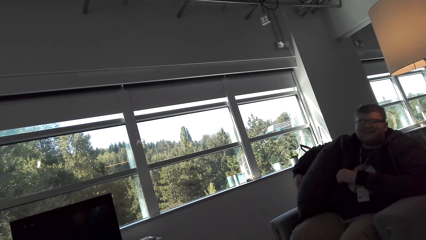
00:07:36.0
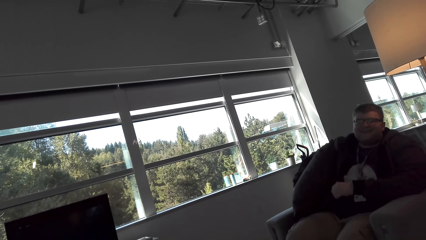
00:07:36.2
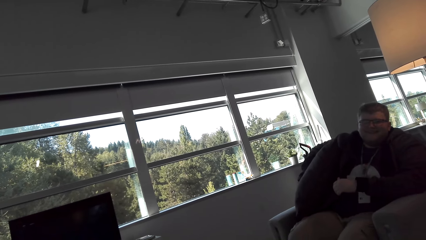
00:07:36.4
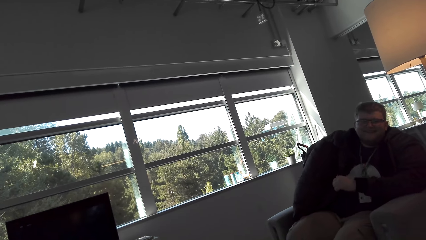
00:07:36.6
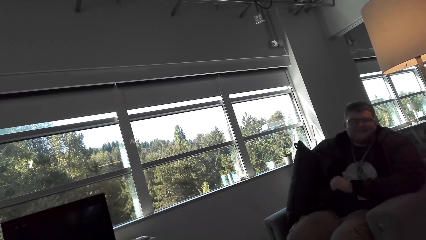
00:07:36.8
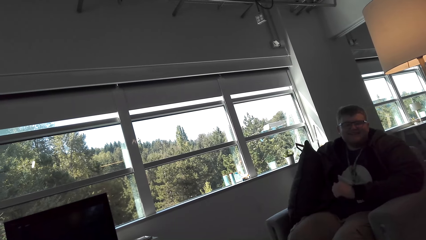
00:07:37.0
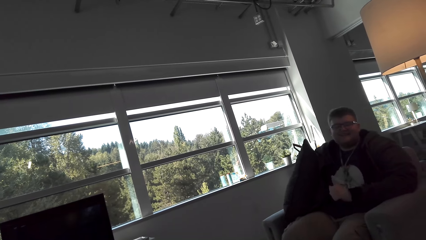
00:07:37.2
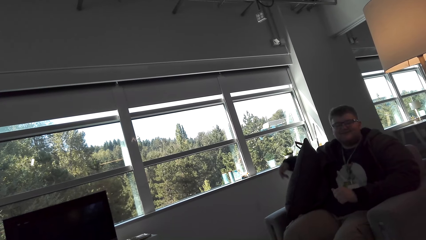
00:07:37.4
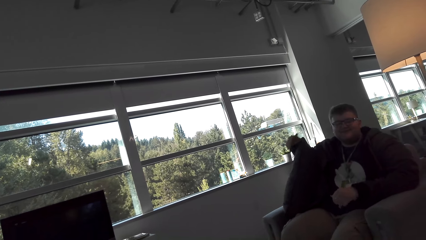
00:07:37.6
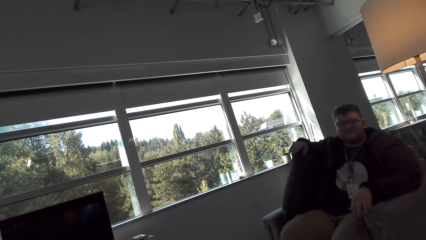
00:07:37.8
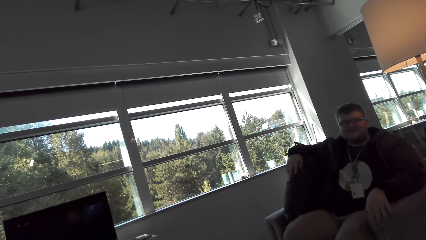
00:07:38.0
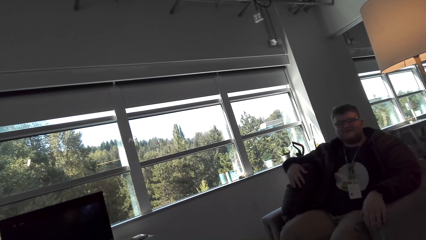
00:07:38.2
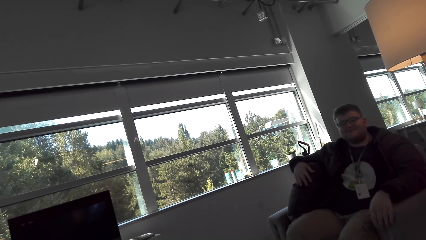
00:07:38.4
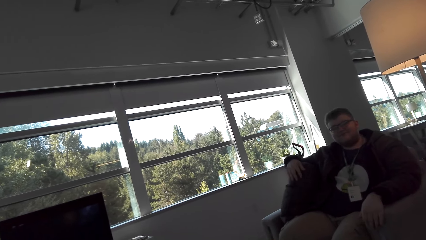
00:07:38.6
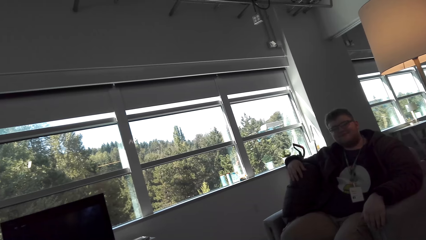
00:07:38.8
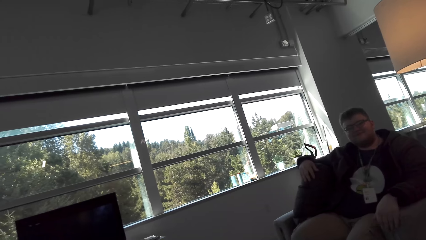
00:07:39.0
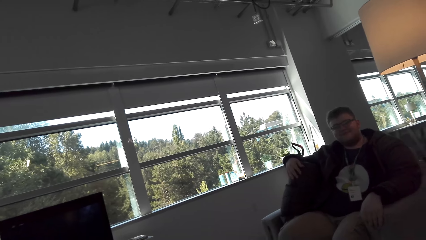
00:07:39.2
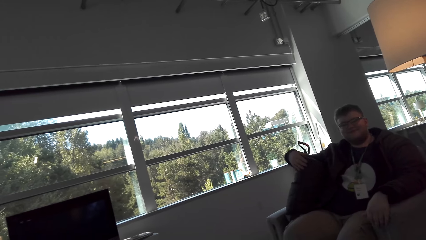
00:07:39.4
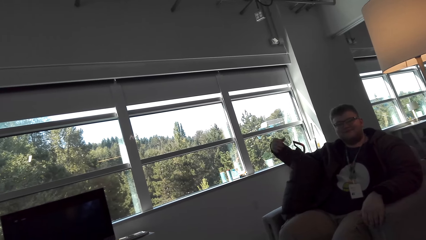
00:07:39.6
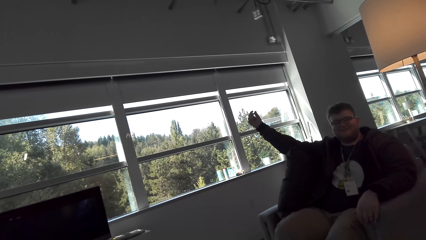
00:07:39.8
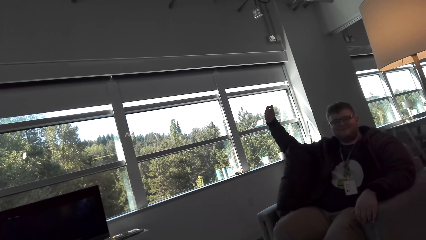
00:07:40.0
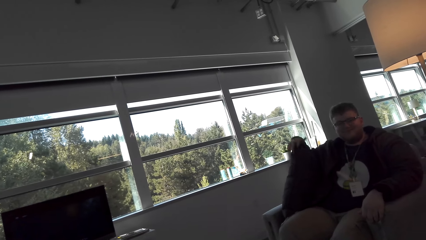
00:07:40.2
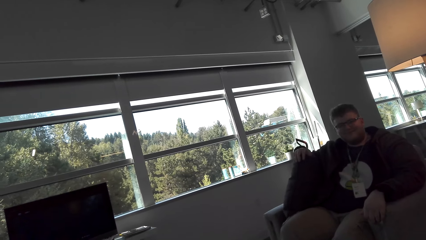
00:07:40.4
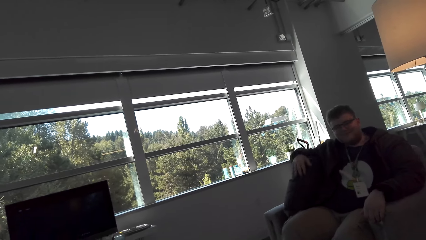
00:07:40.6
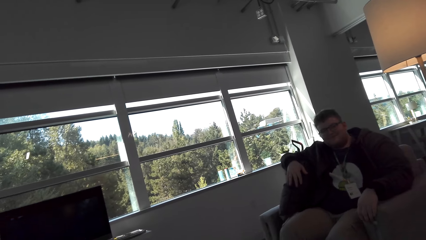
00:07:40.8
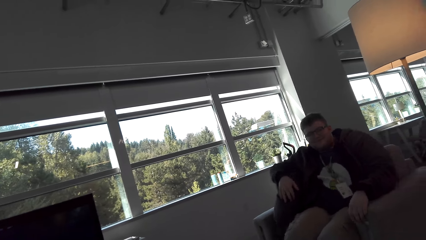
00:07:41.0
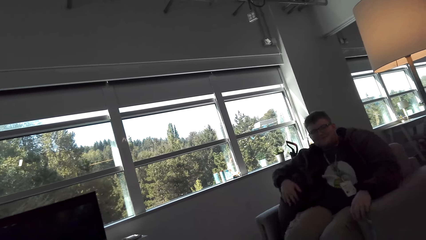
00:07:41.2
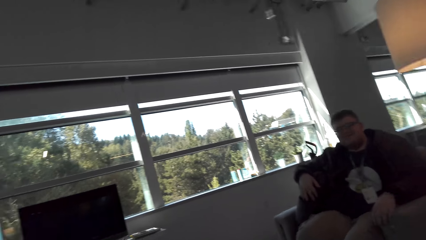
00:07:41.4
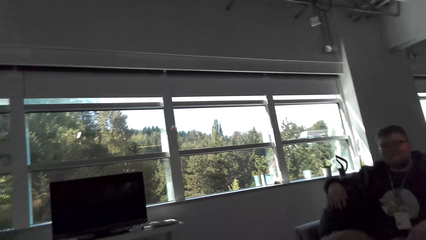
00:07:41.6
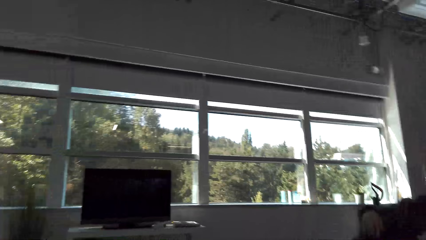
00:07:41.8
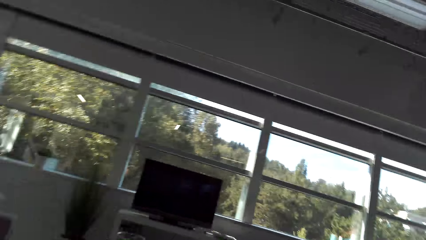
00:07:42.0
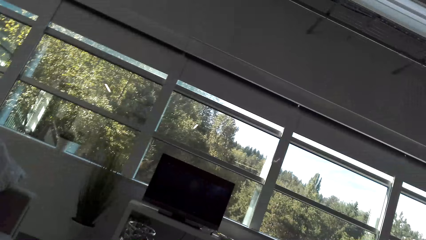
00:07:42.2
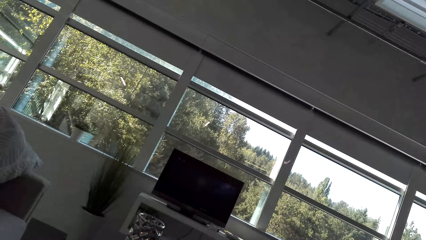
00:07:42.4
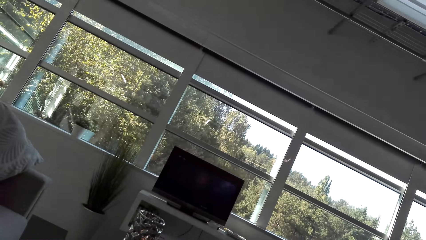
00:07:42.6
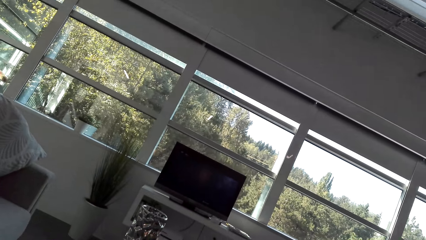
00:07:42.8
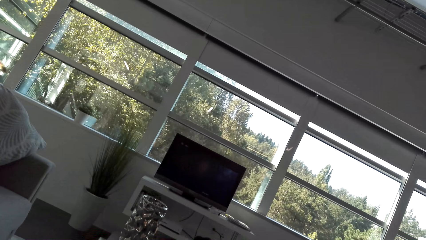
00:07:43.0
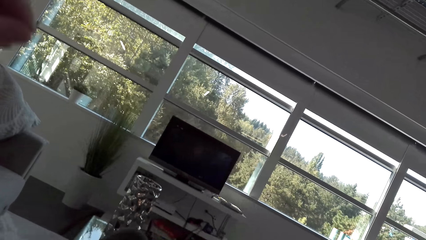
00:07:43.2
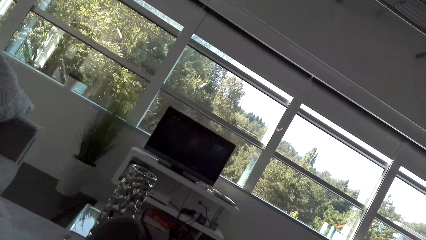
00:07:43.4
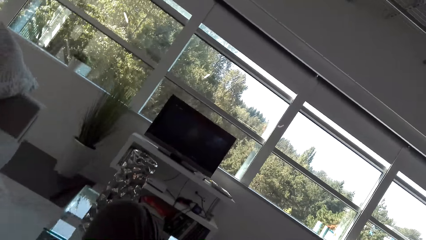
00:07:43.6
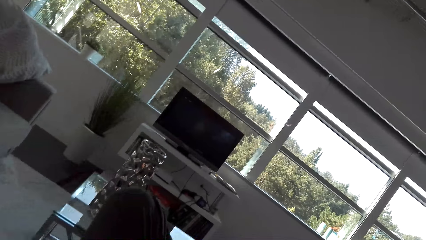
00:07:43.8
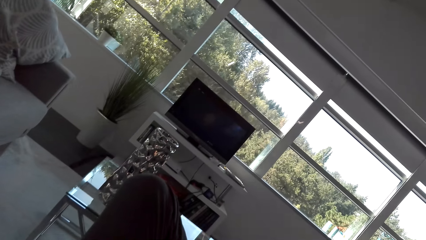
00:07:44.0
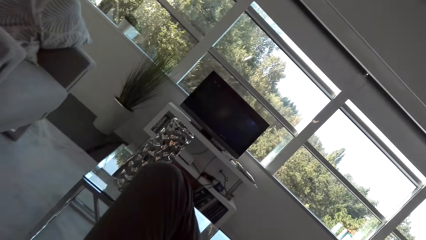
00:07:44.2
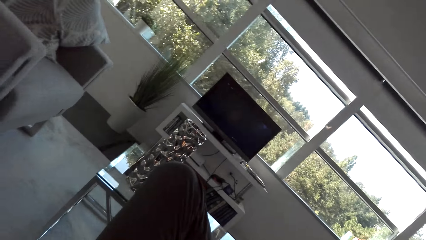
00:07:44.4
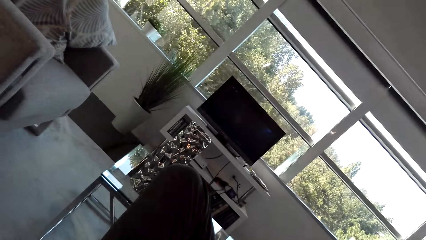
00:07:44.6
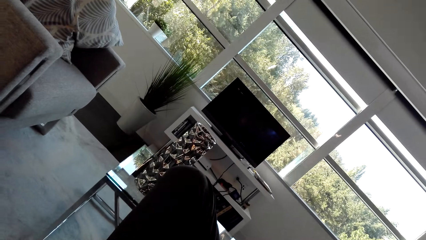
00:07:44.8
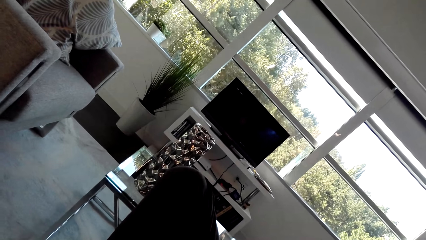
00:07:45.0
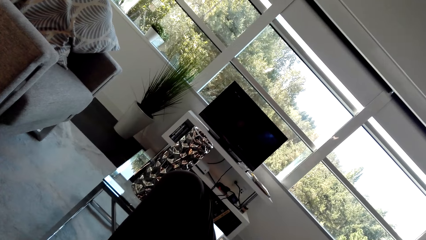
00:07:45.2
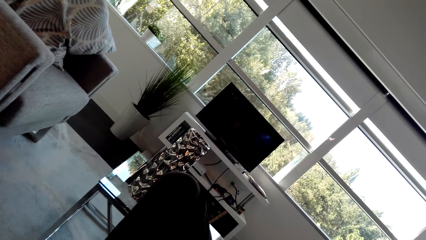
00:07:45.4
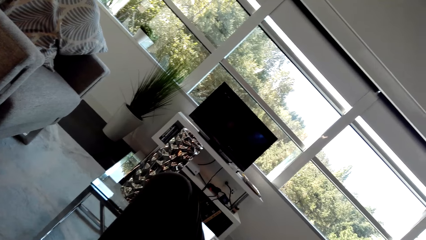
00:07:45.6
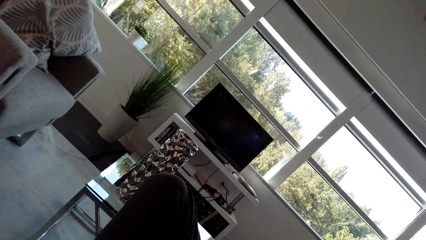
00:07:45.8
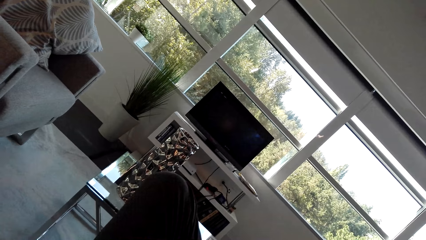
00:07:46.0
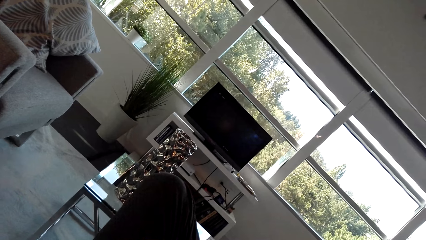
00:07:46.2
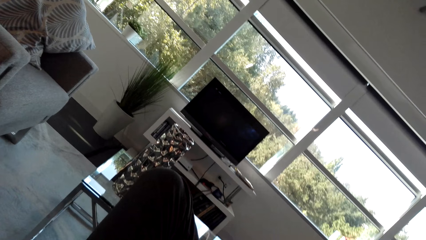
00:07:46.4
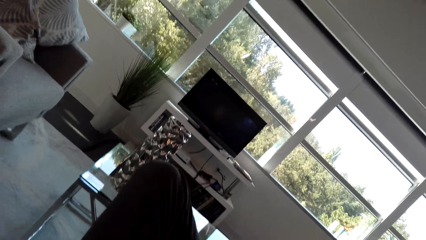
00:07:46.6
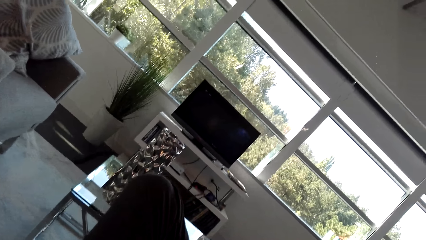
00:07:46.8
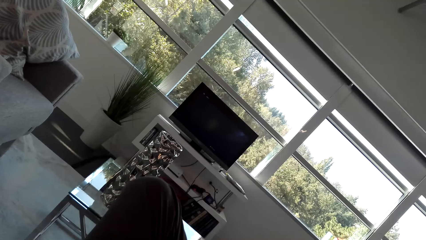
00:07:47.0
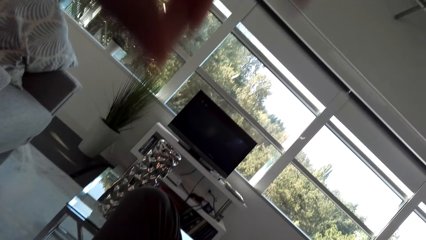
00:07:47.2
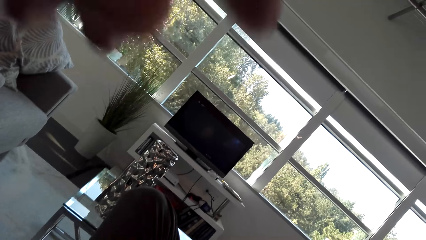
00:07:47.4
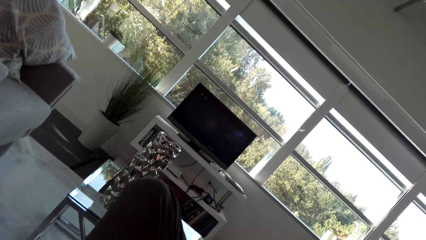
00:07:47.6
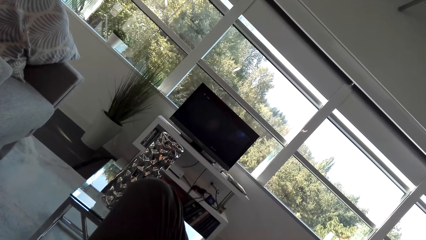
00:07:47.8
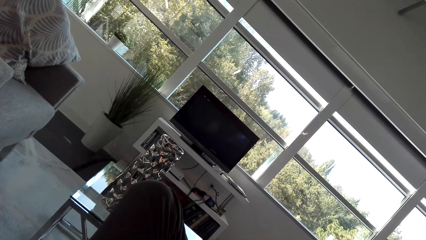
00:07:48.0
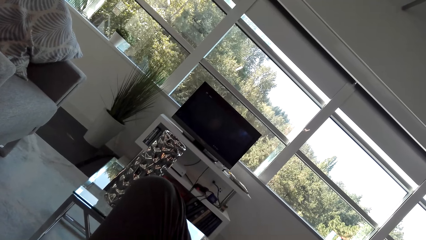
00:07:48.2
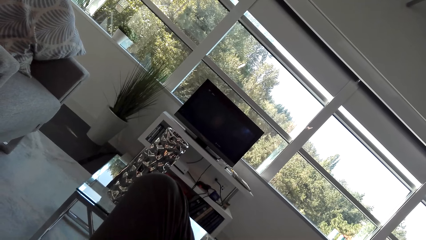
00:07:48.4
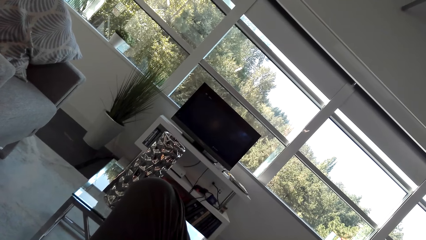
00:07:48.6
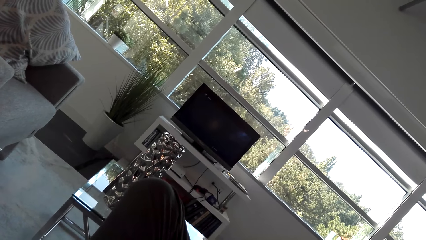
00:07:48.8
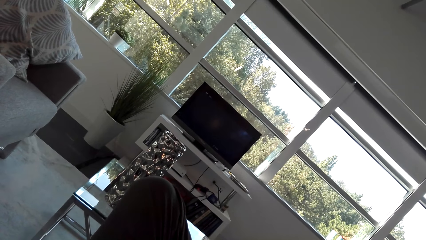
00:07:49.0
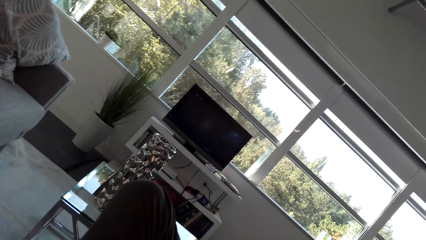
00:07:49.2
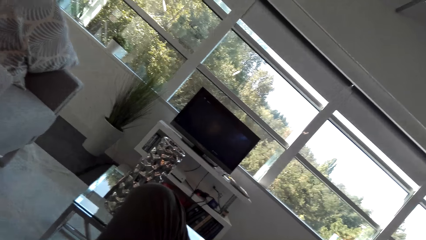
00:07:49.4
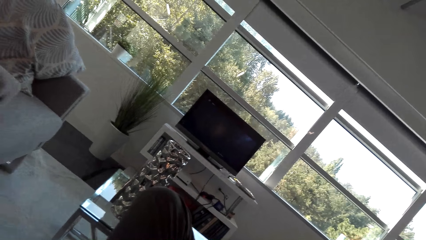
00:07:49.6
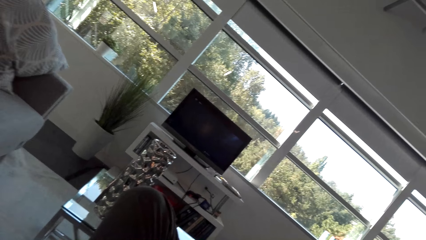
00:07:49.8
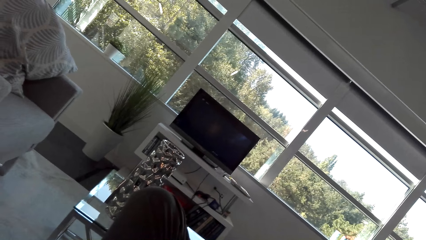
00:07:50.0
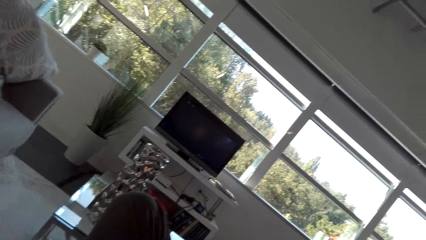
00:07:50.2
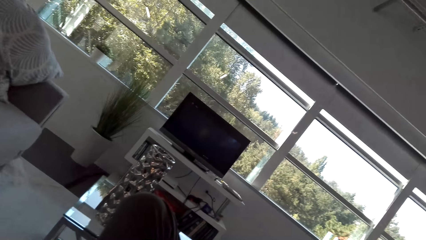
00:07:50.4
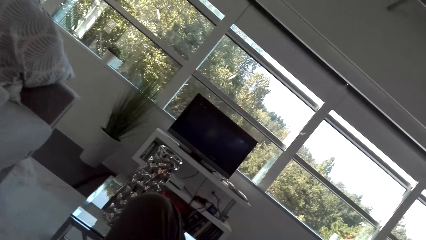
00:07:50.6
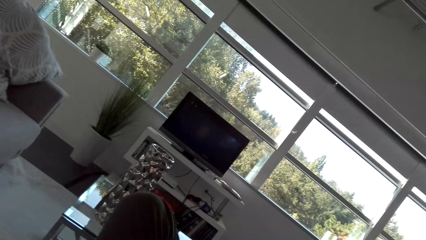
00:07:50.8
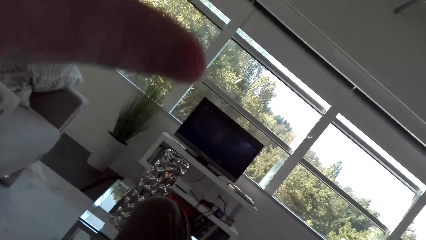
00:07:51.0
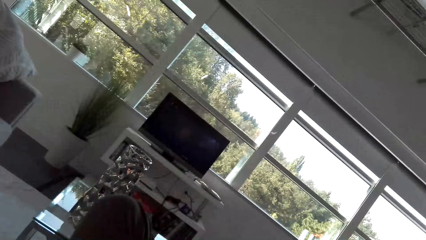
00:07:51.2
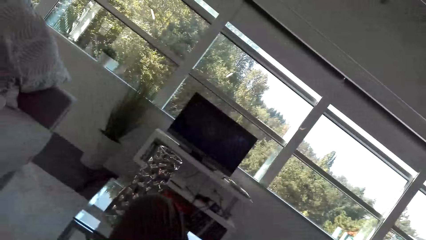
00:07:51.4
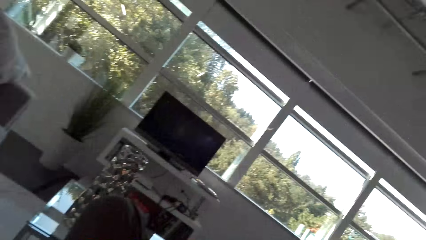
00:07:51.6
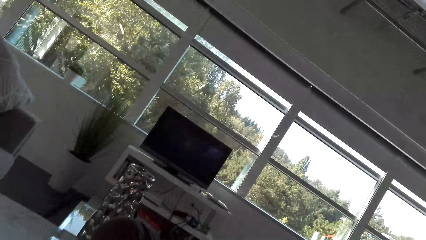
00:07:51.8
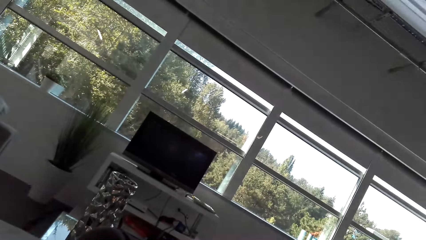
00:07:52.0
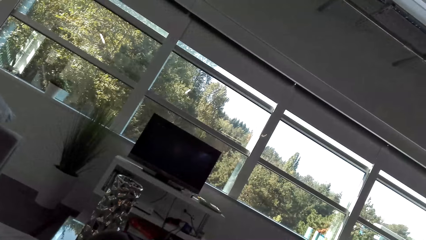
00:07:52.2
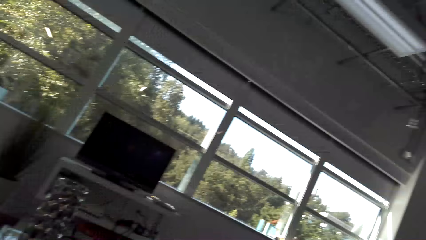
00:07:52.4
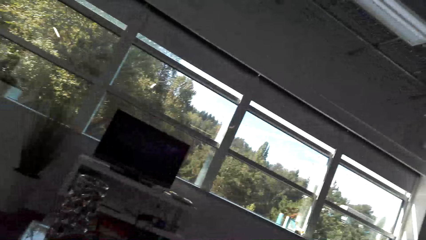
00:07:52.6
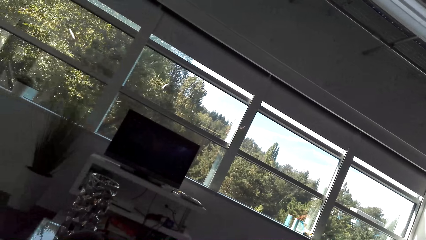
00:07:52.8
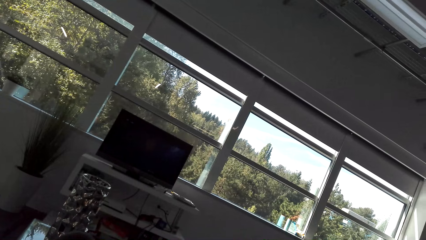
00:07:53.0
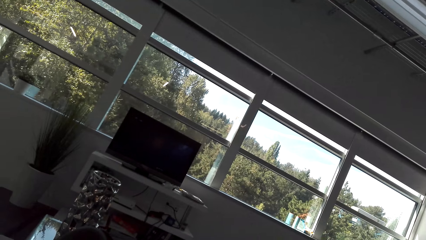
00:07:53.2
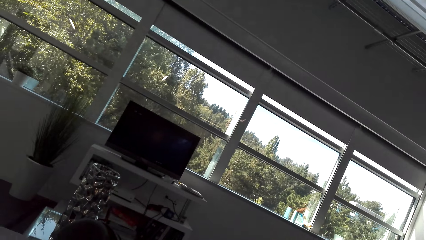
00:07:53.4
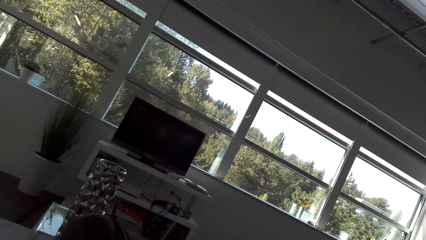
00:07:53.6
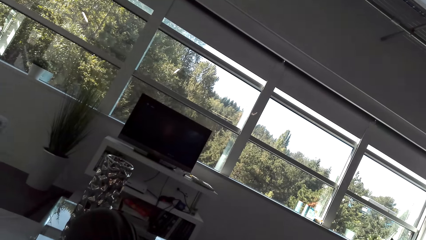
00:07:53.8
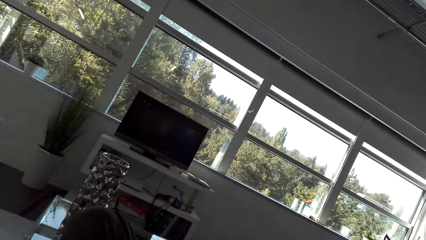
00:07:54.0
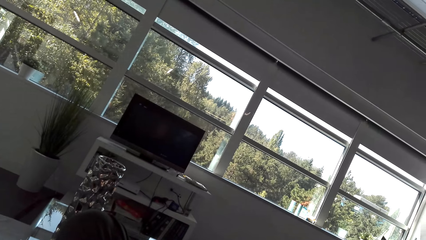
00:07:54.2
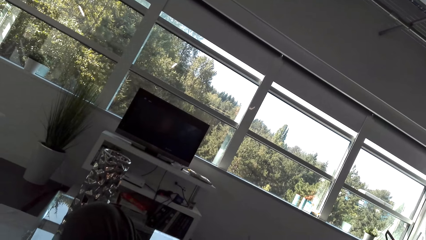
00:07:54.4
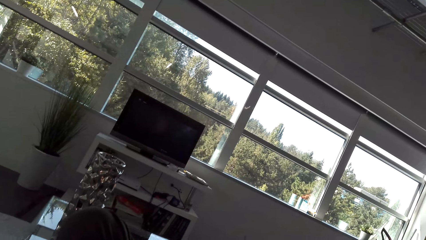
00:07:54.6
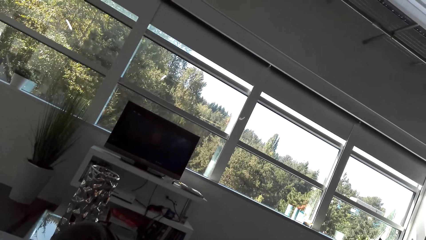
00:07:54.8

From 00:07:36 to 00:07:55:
The camera wearer looks at a man. They look around. They move their hand. They look around.
